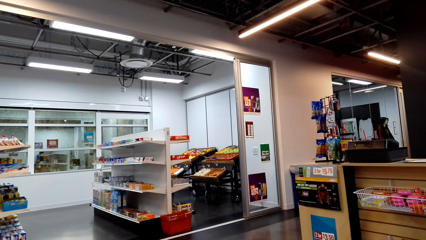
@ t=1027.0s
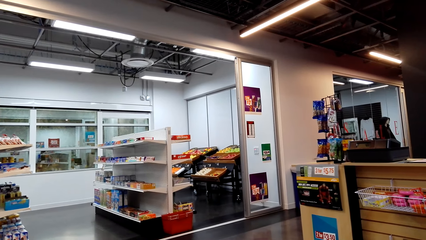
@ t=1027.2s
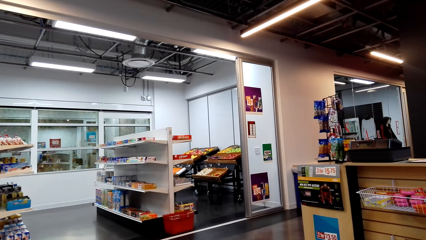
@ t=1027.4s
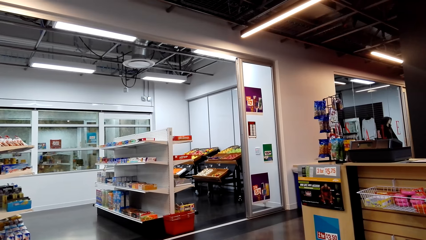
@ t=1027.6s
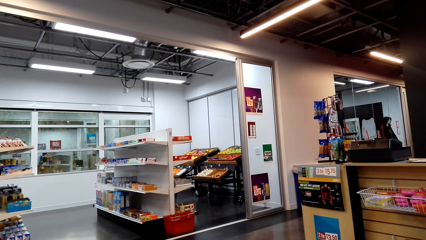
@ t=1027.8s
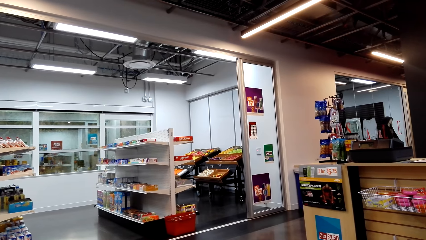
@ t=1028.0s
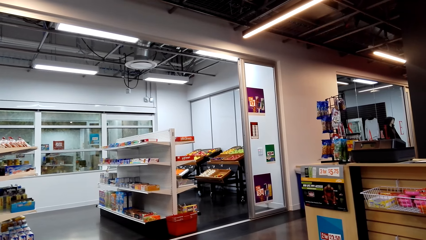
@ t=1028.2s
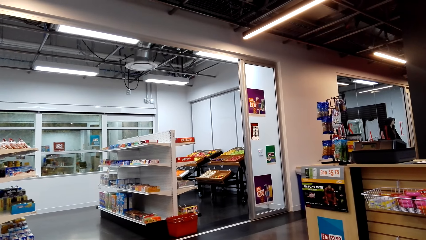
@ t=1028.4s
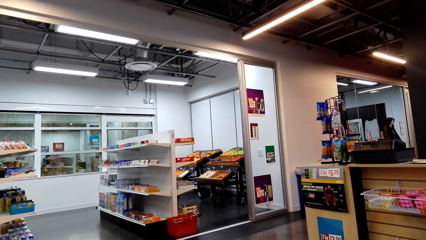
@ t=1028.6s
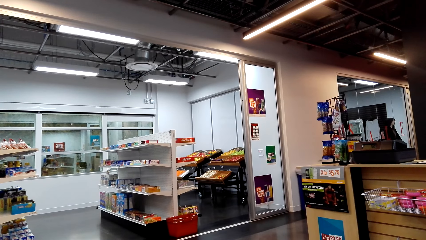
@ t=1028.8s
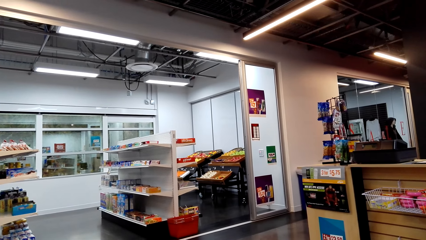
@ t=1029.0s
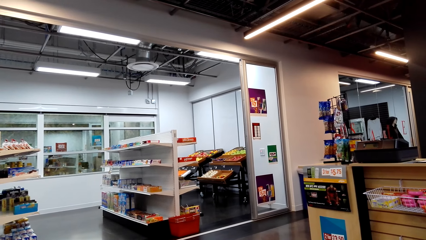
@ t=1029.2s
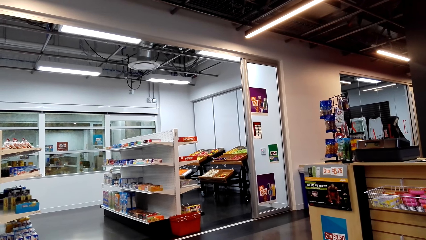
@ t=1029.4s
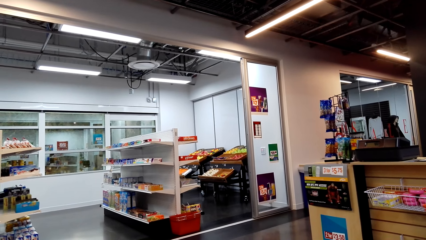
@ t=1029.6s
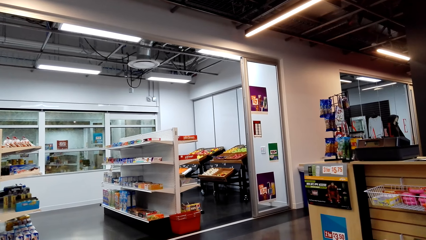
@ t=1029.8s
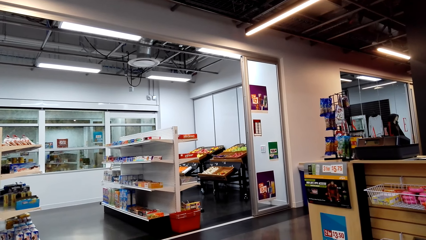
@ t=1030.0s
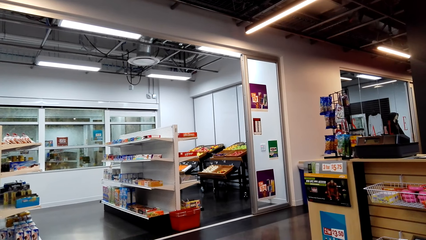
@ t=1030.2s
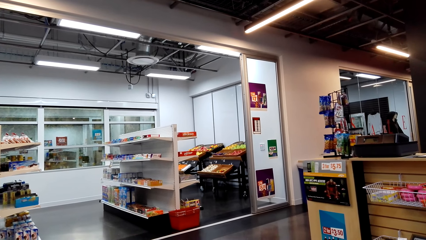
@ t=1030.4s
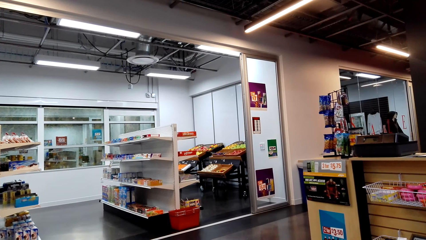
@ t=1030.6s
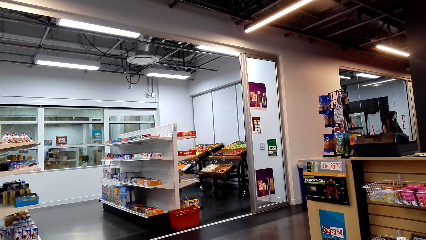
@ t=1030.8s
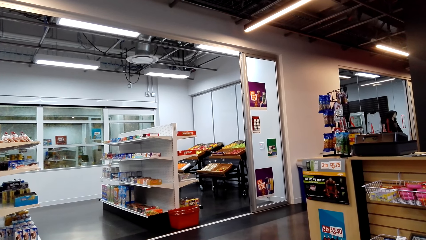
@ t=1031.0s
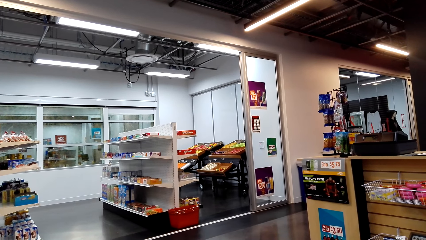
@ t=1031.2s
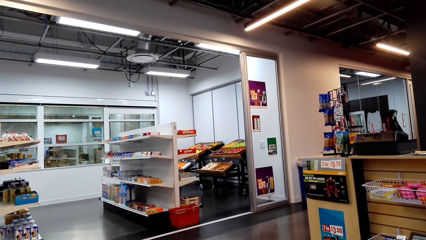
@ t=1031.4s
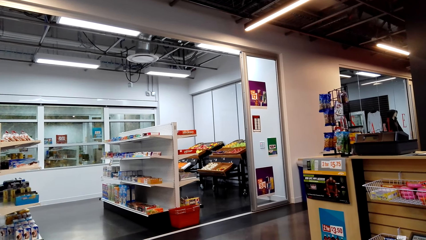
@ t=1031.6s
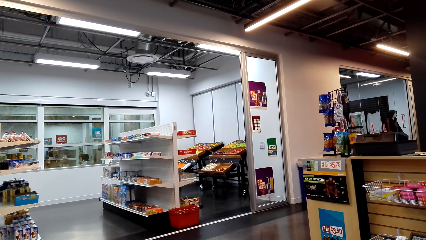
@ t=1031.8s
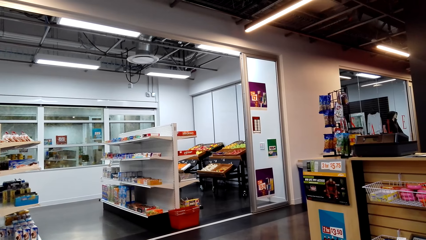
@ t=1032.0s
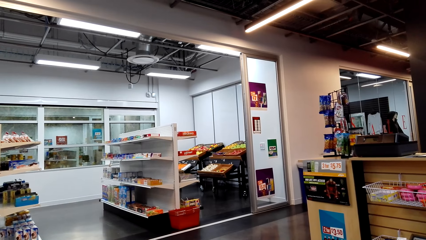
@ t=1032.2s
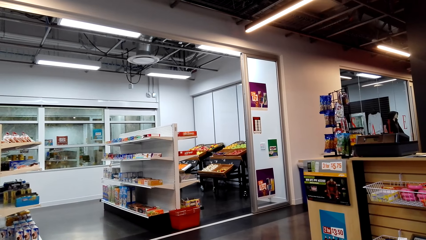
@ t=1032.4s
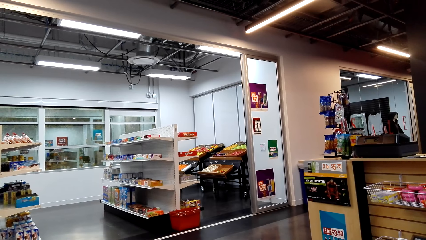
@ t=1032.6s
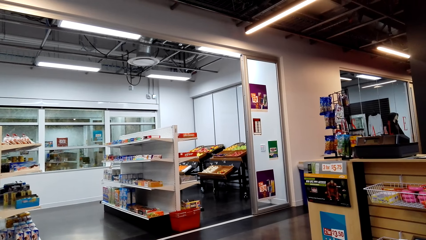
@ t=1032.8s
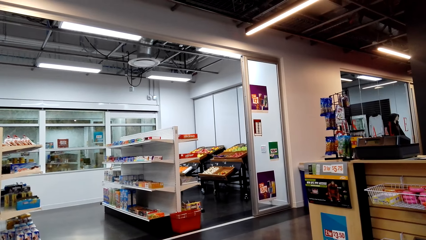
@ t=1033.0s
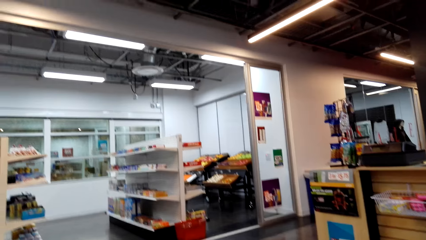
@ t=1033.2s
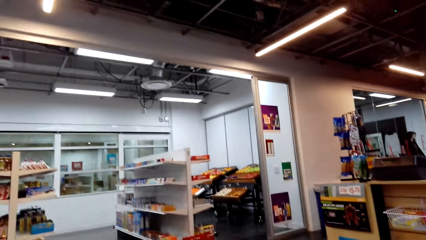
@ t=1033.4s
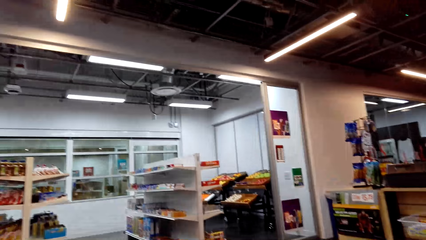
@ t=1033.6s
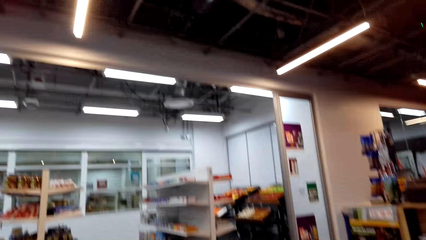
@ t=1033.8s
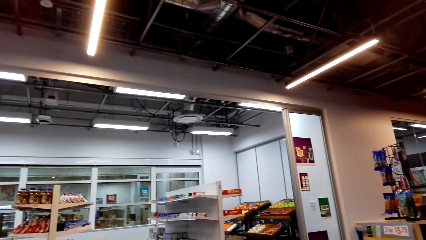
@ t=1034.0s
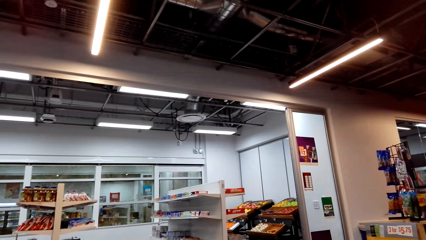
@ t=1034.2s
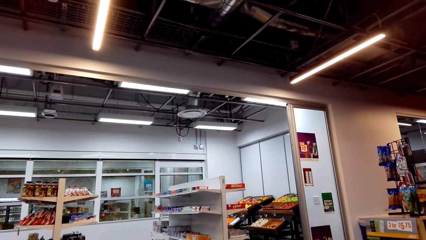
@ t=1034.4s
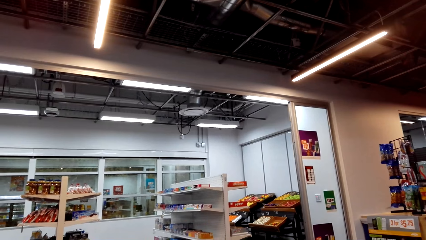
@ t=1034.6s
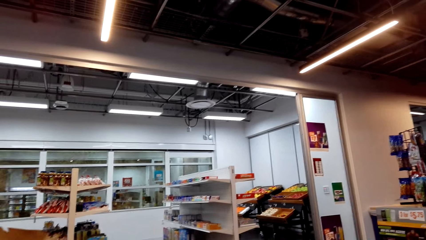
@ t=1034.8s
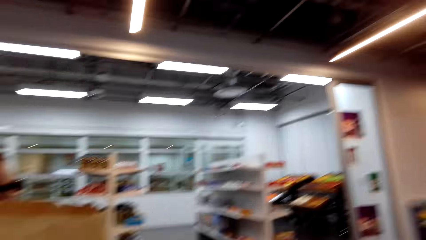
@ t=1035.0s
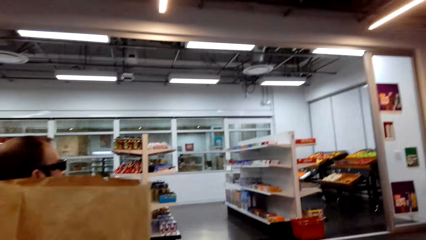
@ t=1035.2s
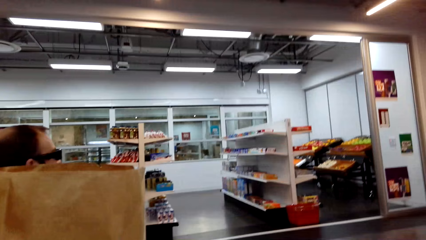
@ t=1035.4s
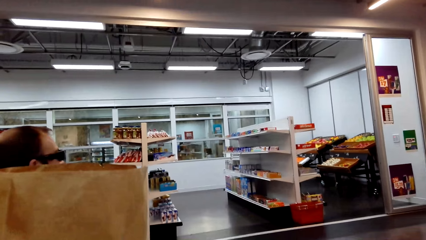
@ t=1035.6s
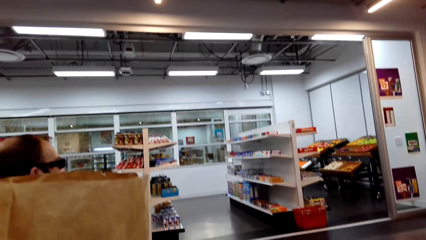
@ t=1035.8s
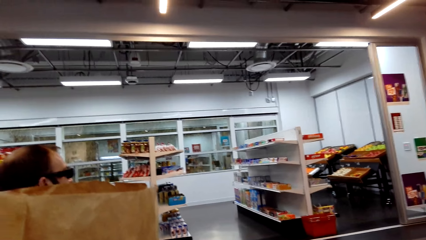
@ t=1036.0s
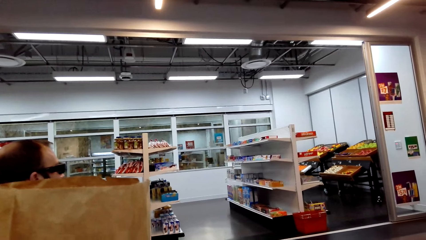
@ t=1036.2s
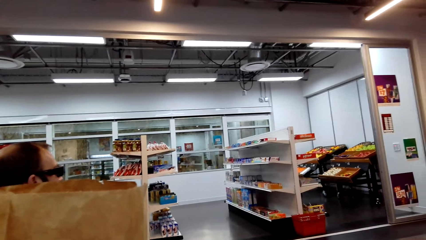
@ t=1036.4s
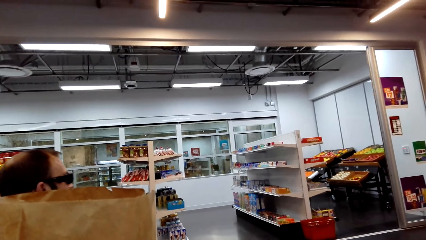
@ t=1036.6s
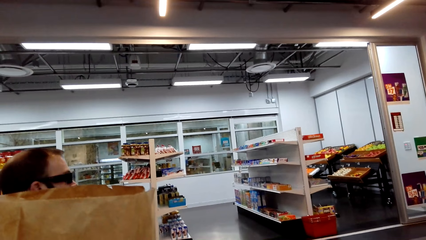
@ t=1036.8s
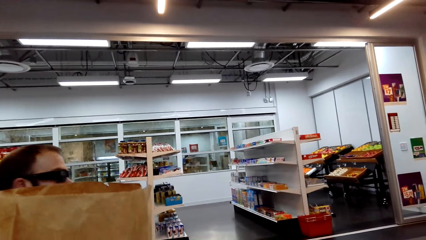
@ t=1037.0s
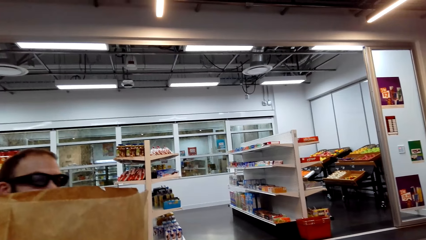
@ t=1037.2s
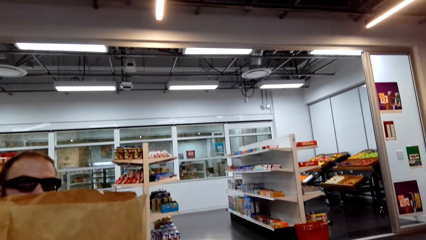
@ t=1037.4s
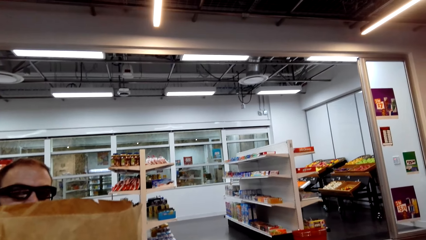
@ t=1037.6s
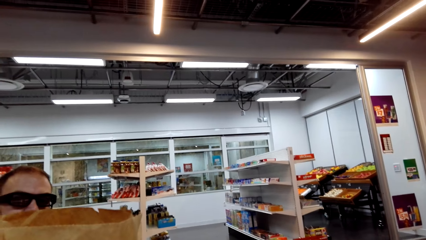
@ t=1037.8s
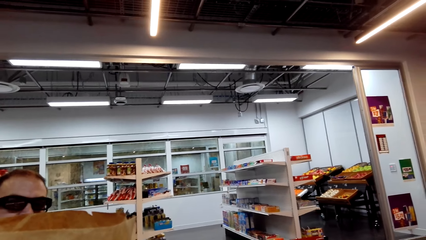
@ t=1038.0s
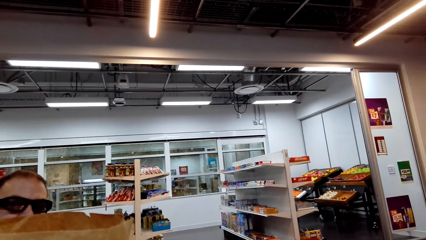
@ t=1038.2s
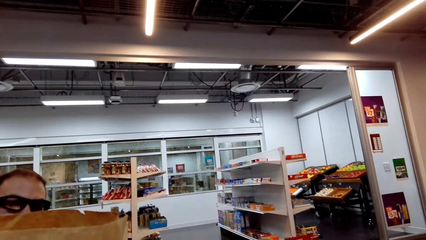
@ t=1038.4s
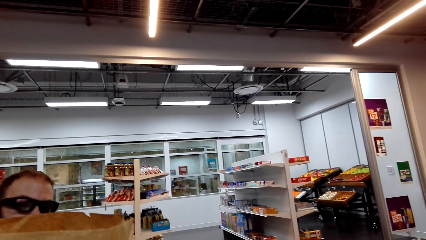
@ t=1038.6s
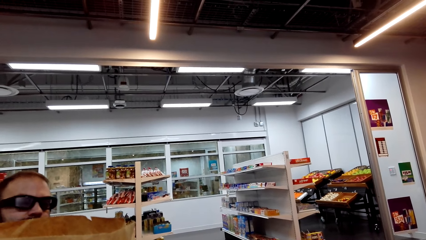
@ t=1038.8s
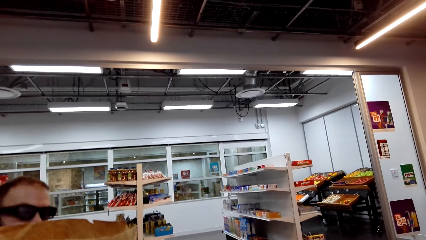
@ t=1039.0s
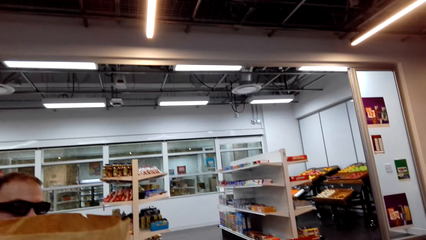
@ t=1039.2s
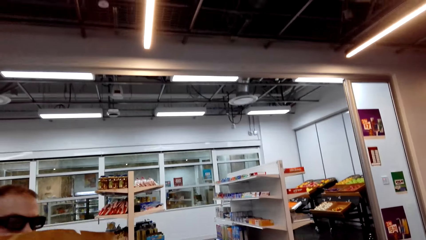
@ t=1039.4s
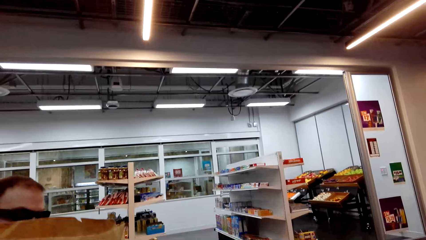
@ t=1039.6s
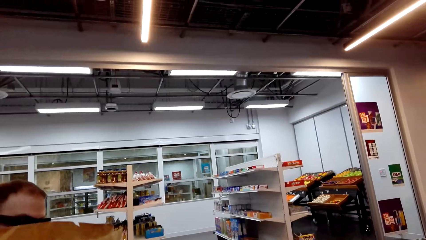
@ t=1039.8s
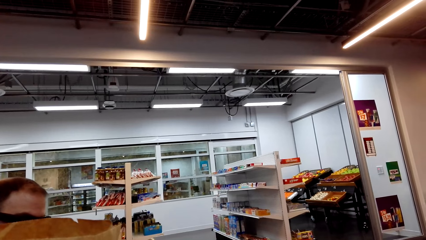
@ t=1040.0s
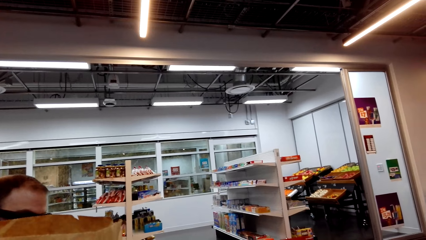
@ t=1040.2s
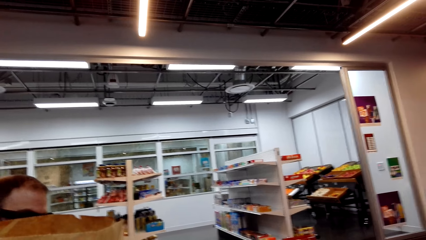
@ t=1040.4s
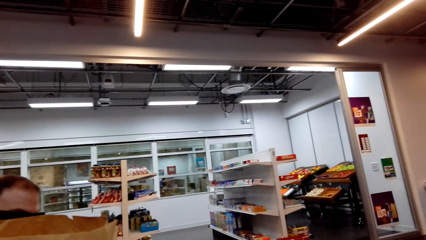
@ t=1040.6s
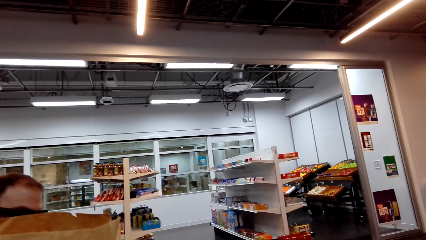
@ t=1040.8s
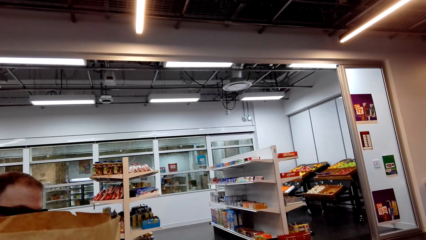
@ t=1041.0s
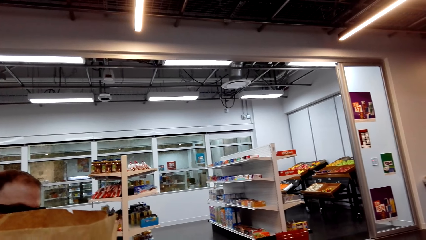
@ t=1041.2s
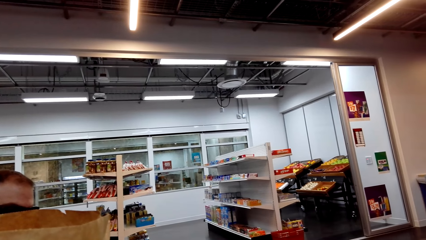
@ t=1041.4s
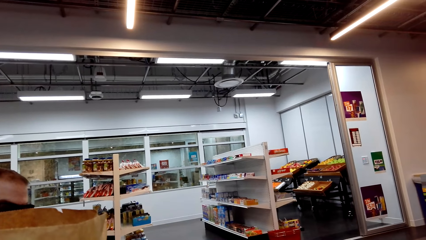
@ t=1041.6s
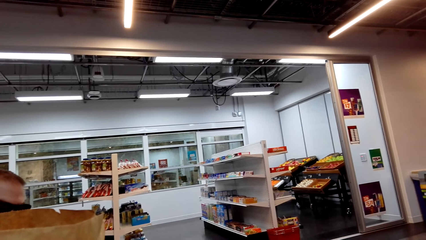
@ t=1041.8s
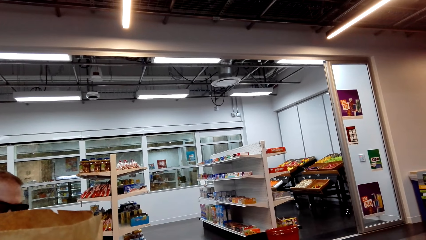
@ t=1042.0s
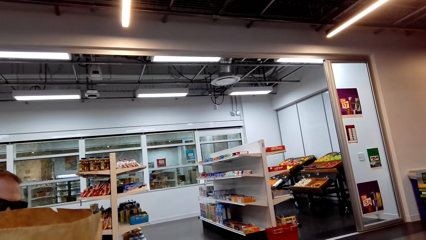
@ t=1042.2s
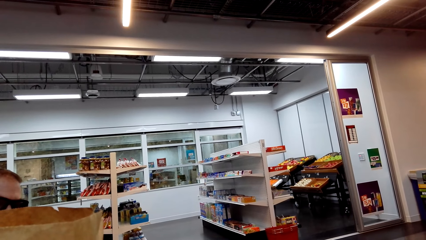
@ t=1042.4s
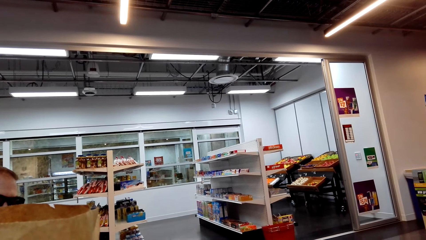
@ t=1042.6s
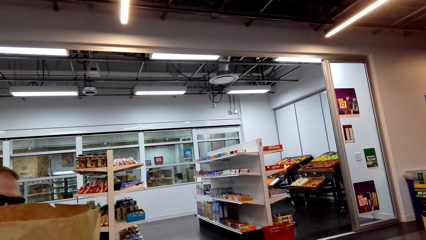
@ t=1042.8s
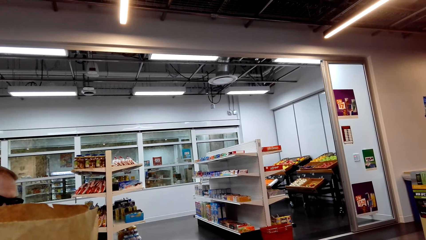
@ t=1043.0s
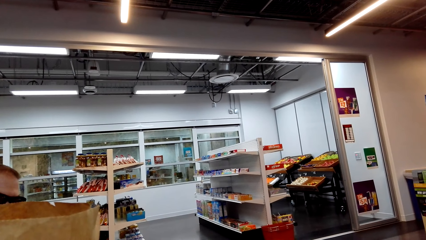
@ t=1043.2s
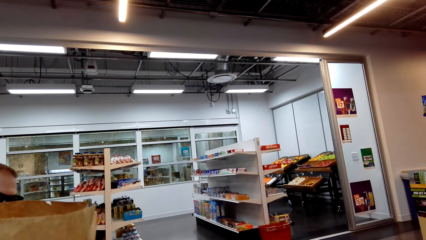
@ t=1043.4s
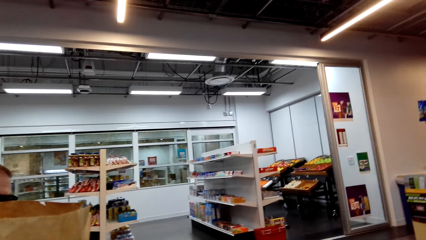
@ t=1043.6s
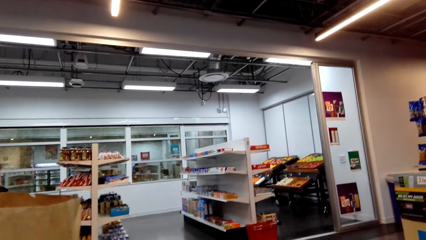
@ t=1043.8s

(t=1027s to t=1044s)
The camera wearer dialogues to a person.
